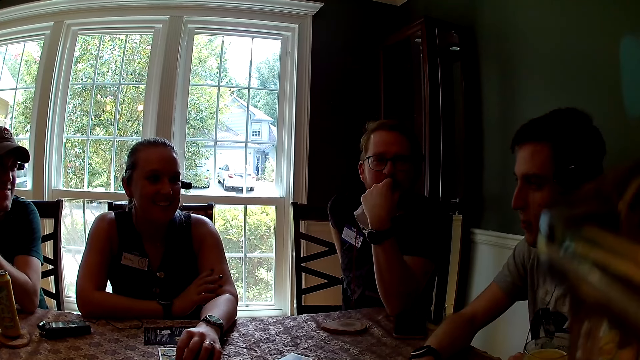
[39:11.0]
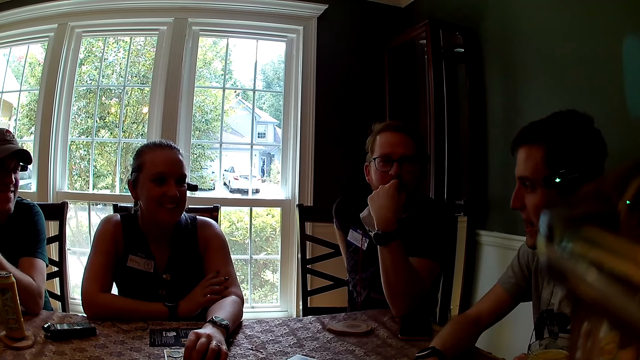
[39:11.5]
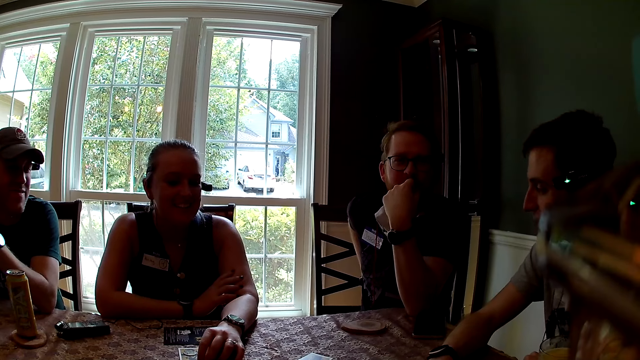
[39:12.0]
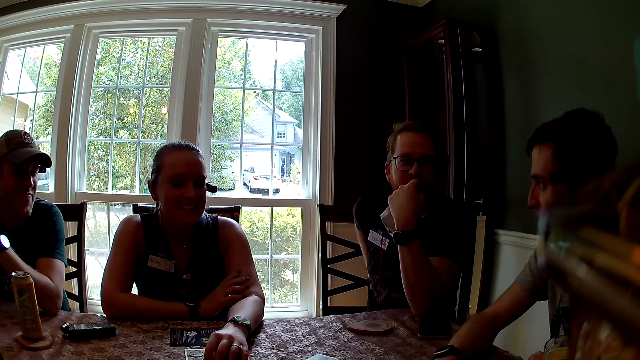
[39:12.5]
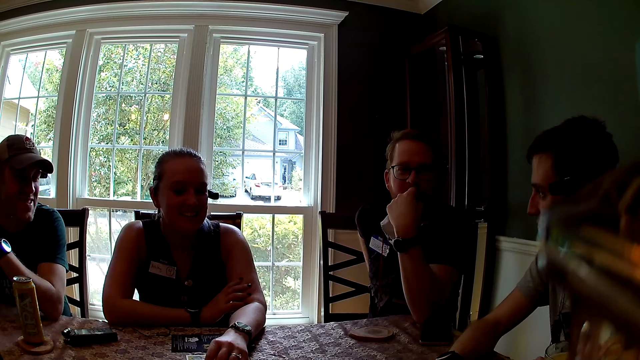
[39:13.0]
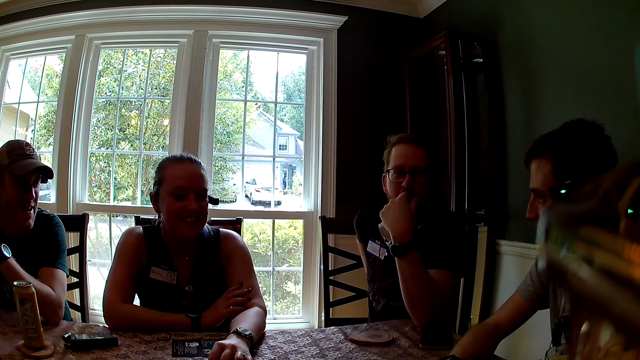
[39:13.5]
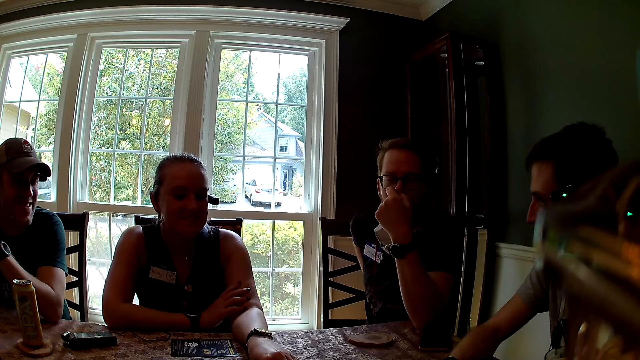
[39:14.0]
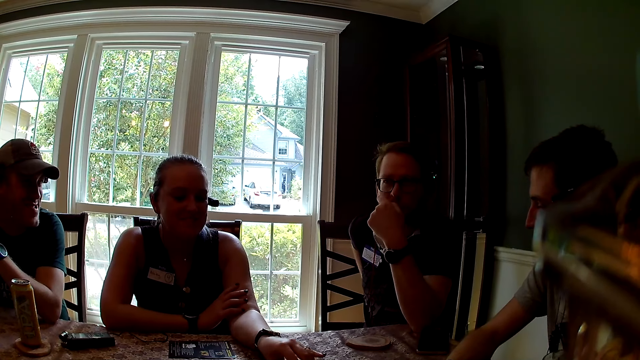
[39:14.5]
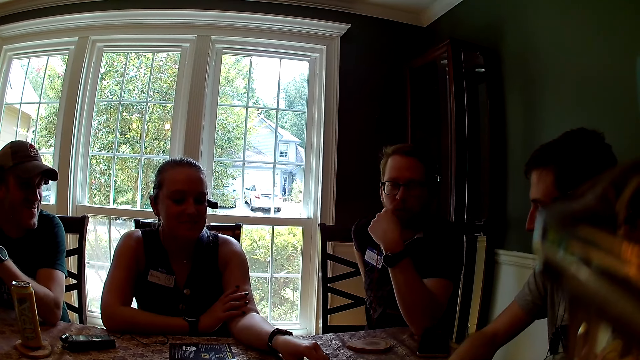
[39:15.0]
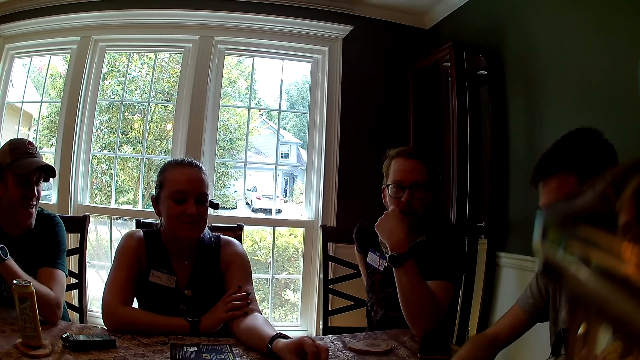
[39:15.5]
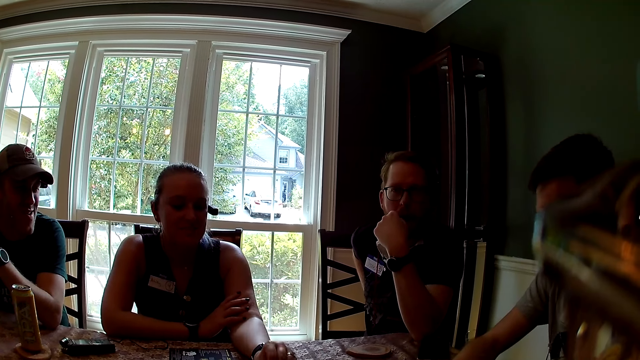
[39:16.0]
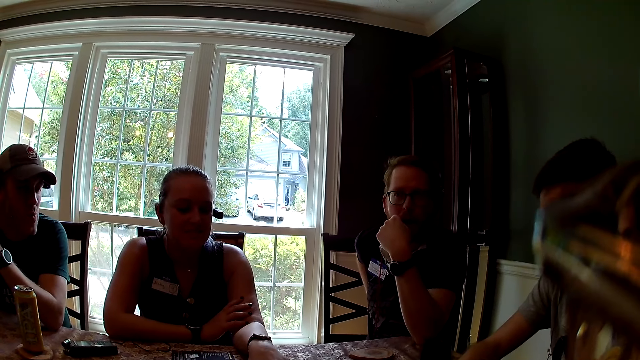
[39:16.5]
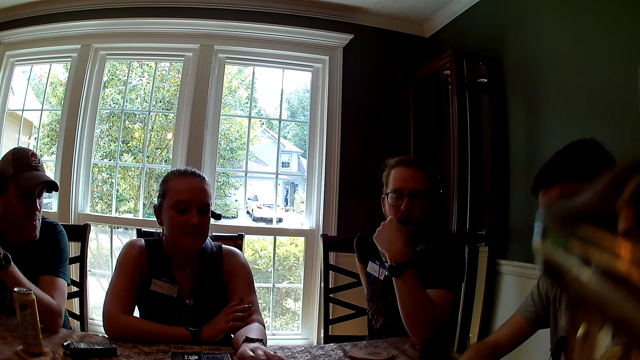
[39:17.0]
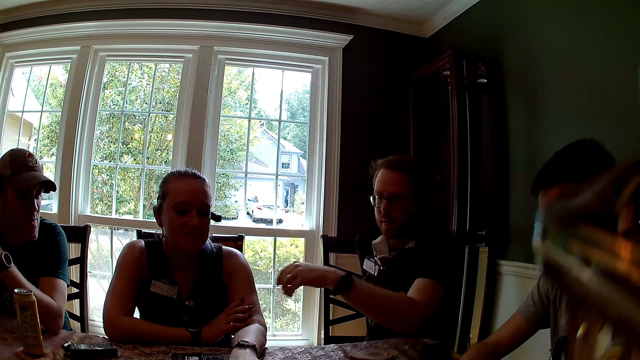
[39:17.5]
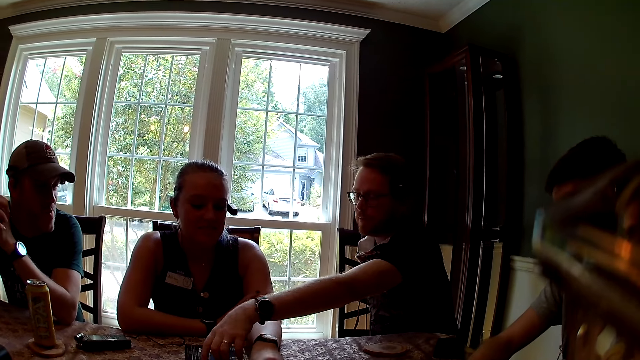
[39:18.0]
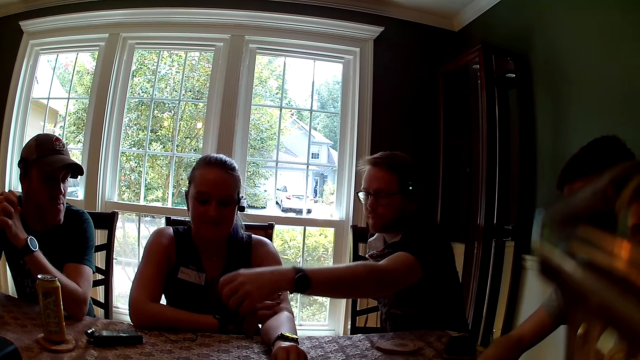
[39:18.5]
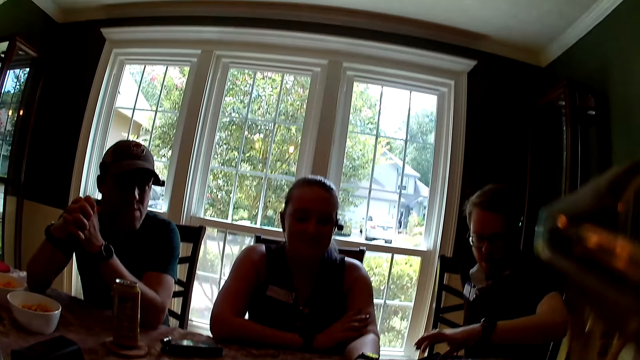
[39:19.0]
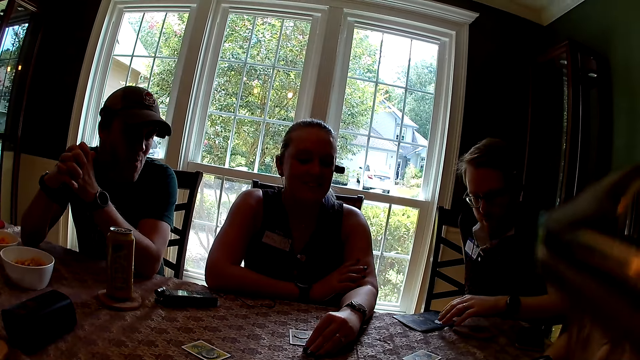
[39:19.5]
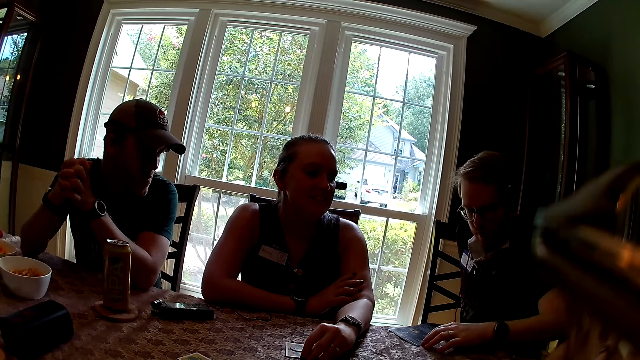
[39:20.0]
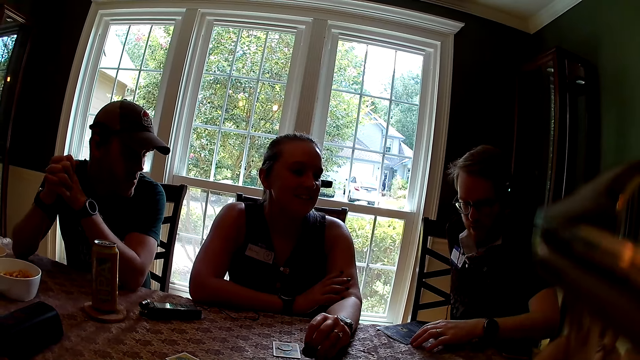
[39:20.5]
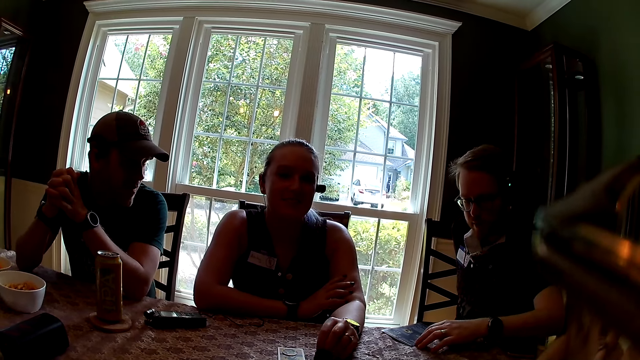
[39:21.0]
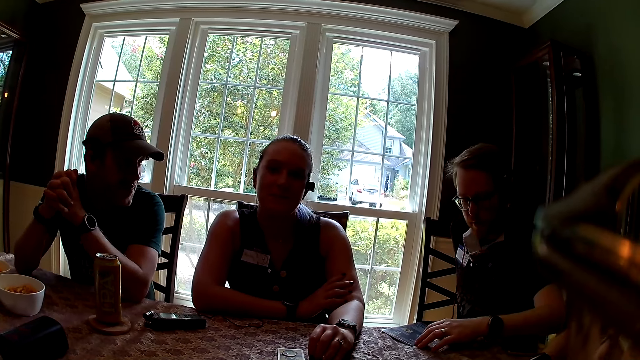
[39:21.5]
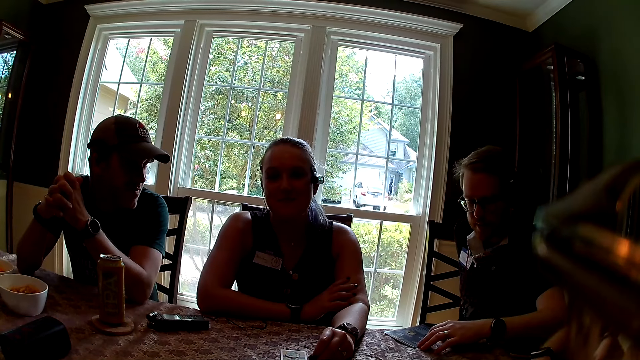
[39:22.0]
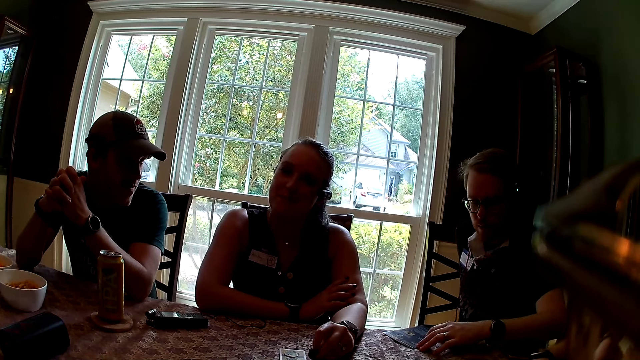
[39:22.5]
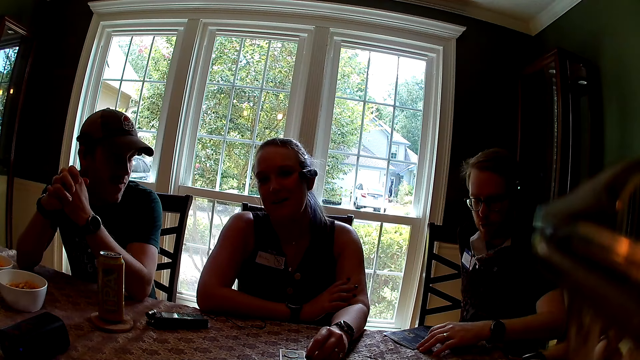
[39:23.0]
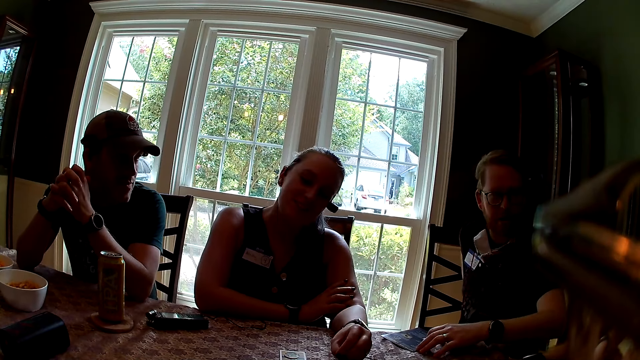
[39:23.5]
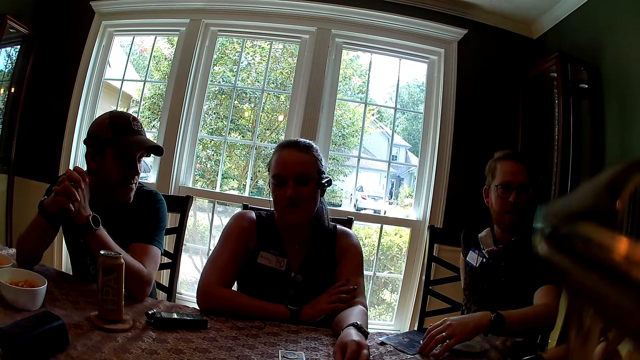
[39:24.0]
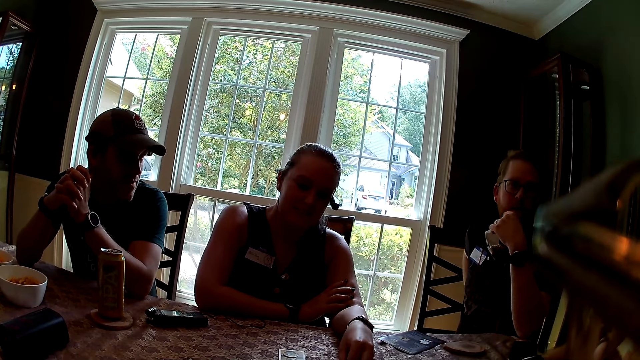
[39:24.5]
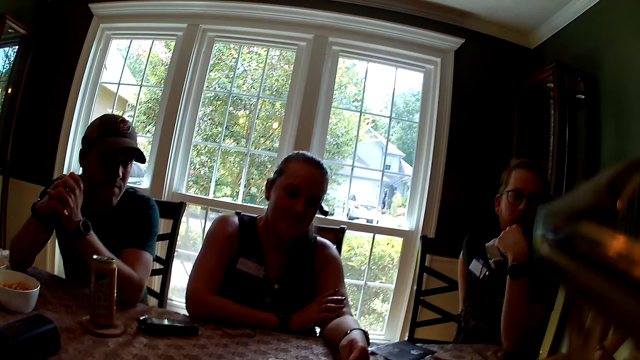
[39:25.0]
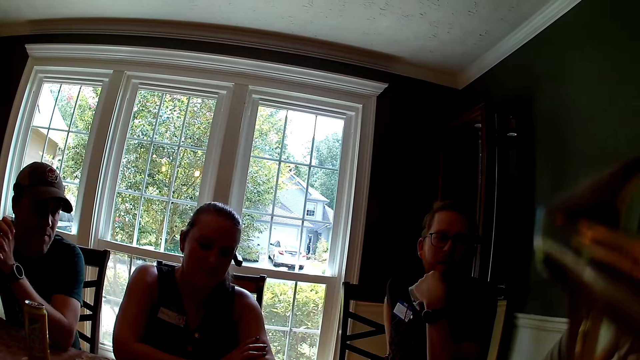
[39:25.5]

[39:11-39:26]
A woman adjusts the position of a card on the table with her left hand. A man picks up a game manual from the table with his left hand. The man places the game manual on the table with his left hand. The woman plays with a token on the table with her left hand. The camera wearer talks.

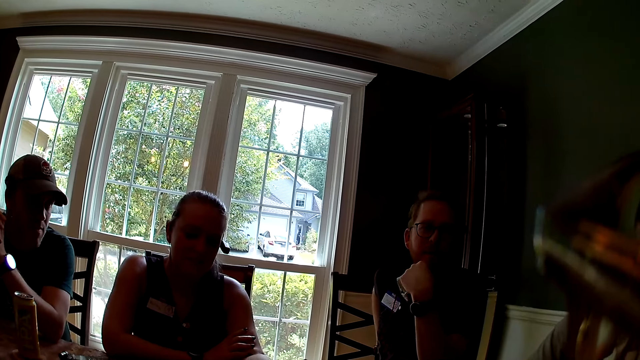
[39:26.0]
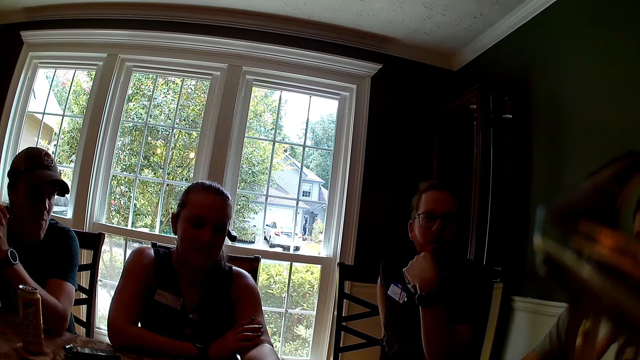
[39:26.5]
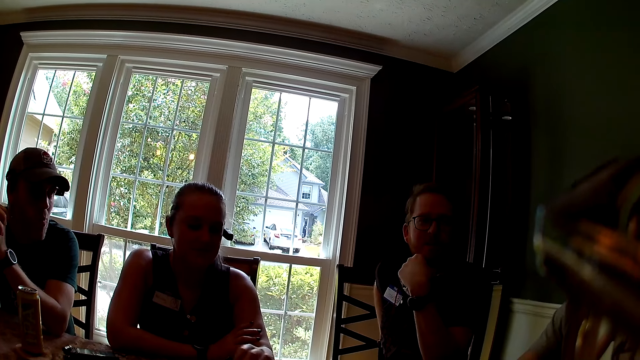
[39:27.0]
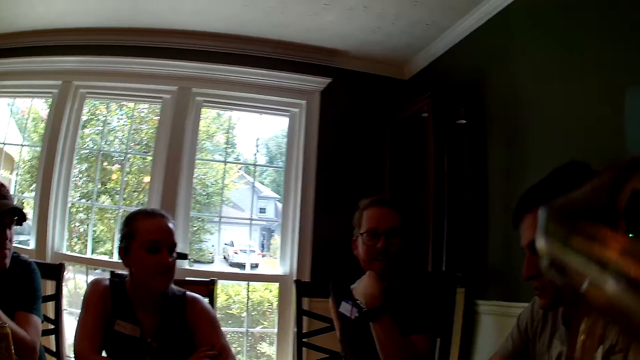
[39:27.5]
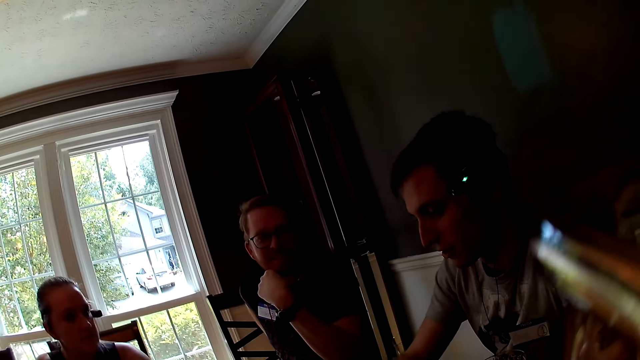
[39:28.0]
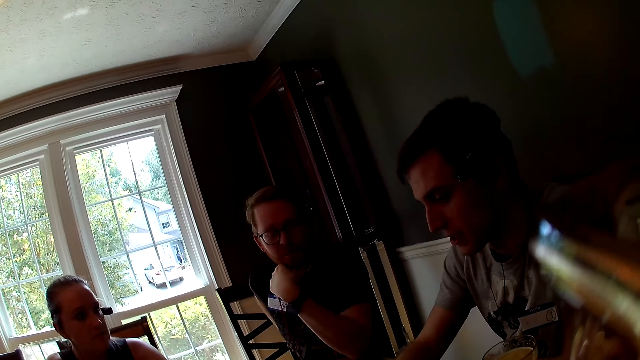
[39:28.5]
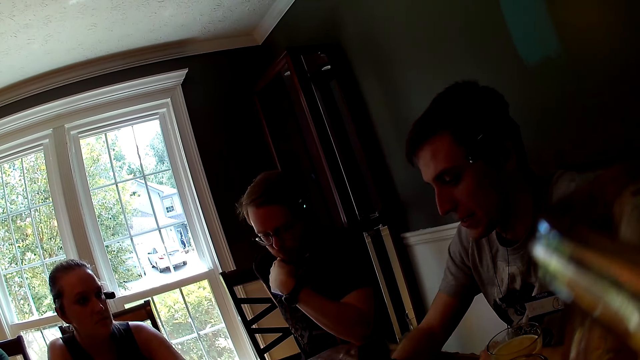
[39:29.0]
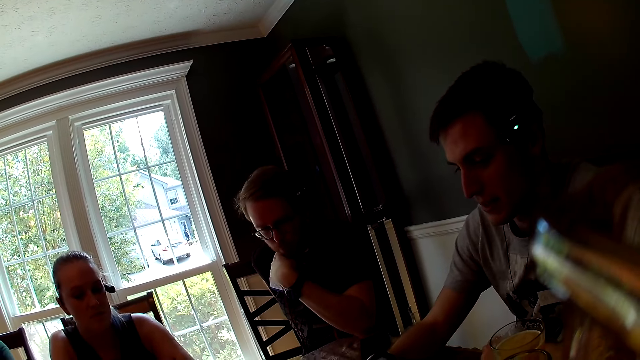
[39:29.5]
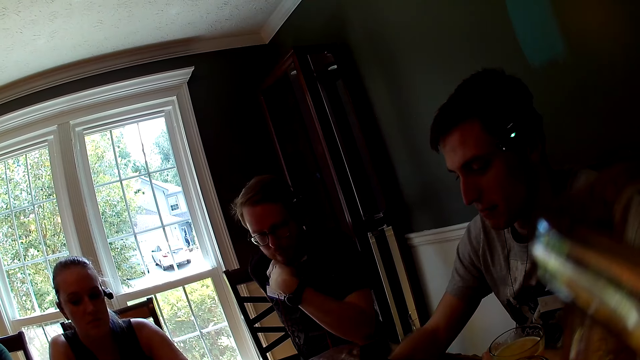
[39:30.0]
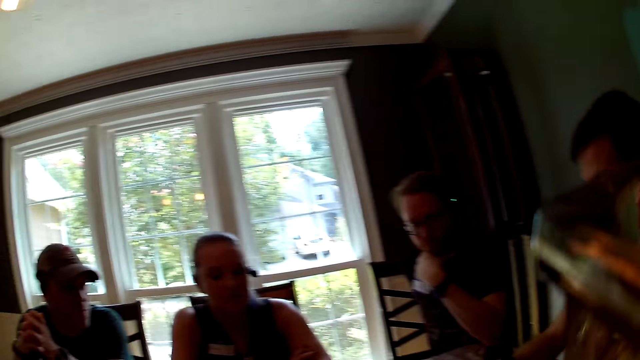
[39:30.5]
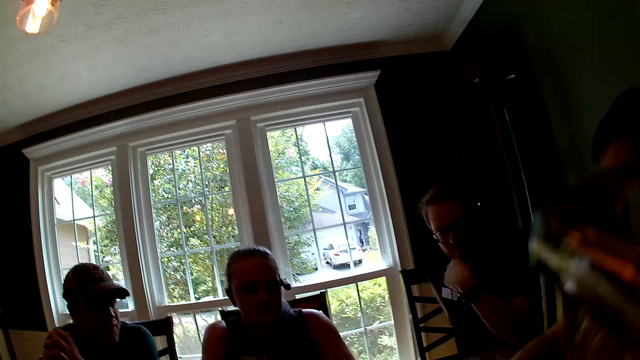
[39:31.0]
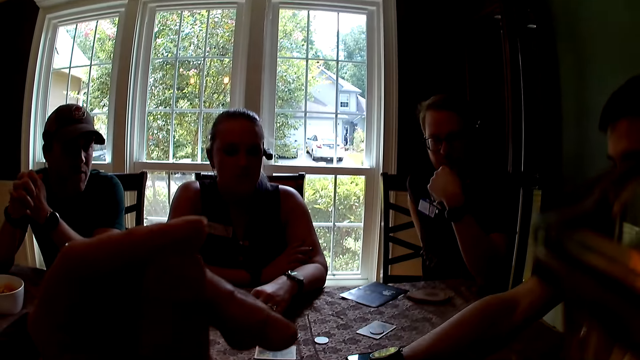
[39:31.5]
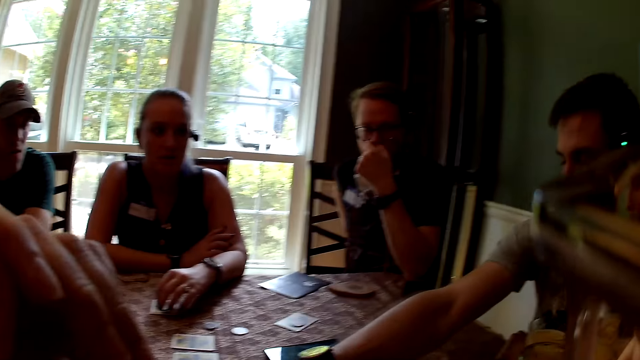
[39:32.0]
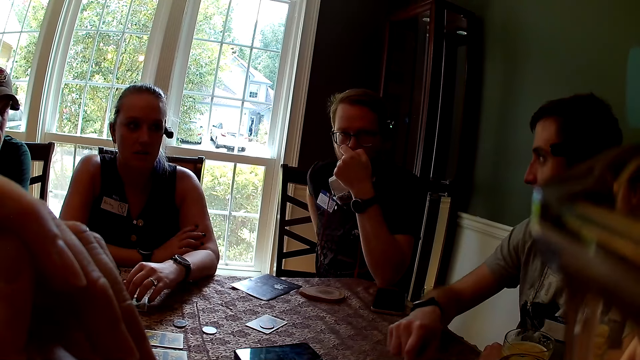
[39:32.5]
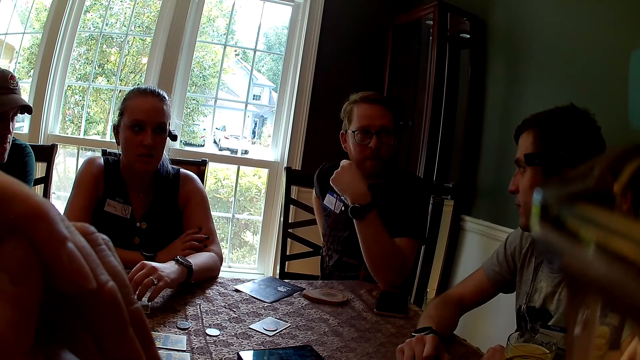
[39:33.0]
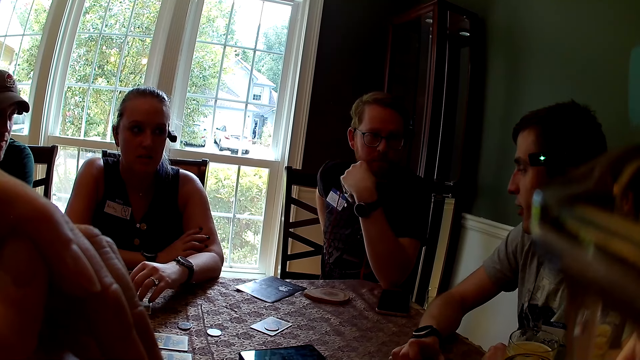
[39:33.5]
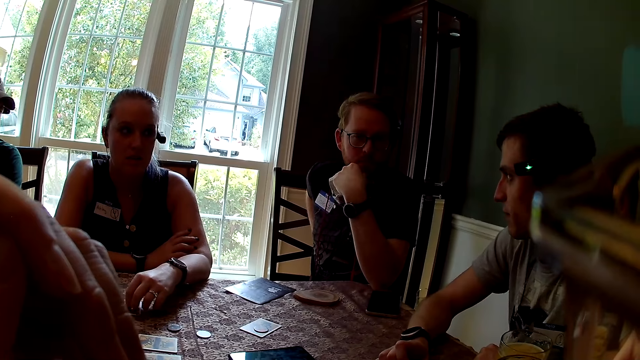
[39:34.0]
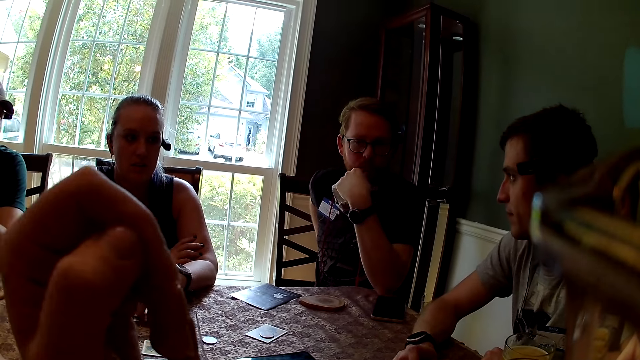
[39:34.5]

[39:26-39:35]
The camera wearer looks around. A man plays a token on the table with his right hand. The camera wearer raises a hand up.
